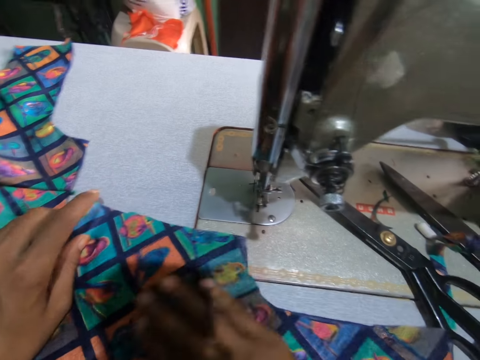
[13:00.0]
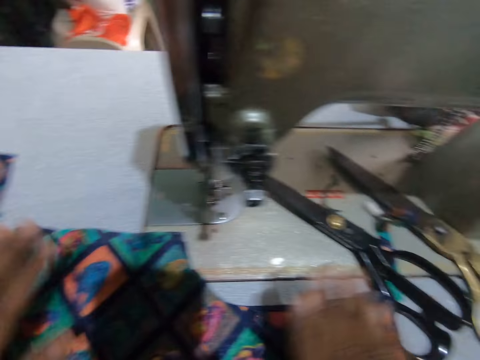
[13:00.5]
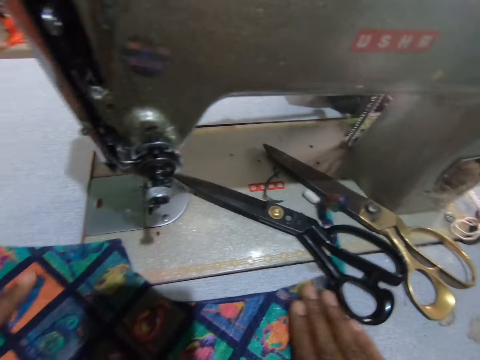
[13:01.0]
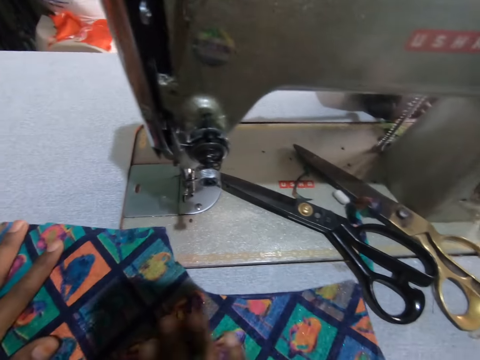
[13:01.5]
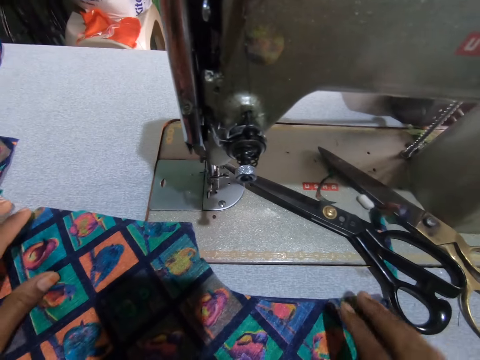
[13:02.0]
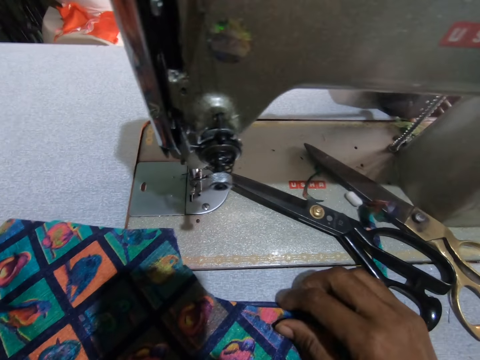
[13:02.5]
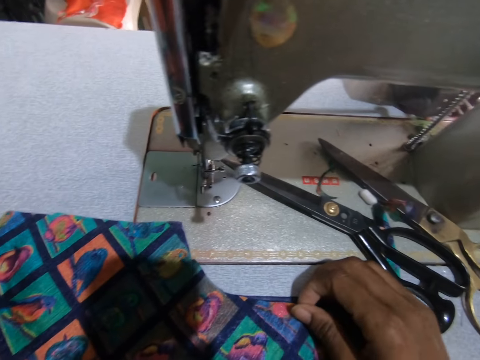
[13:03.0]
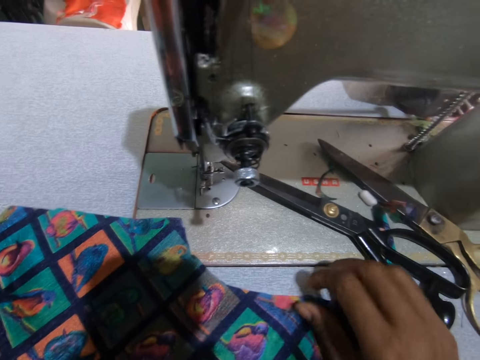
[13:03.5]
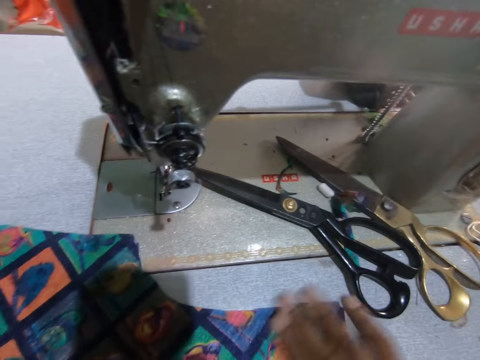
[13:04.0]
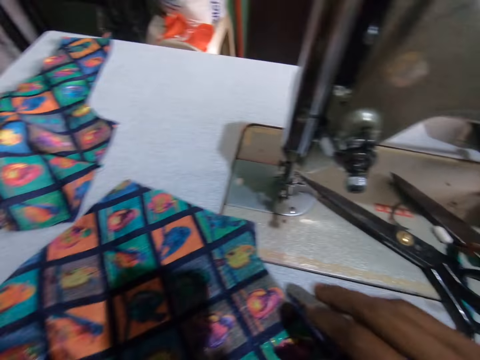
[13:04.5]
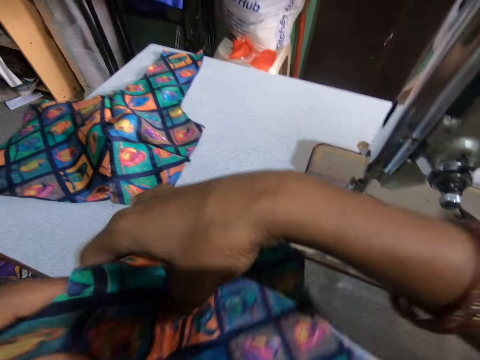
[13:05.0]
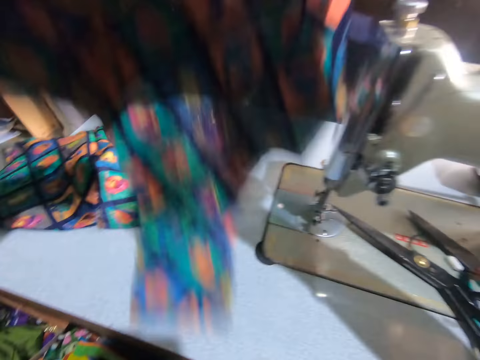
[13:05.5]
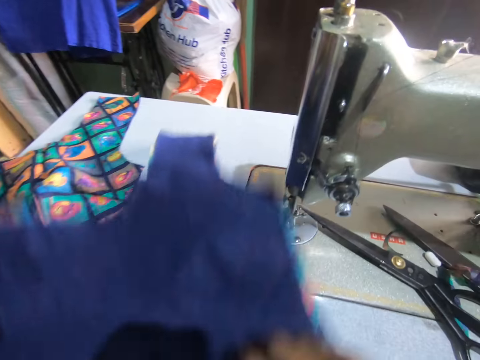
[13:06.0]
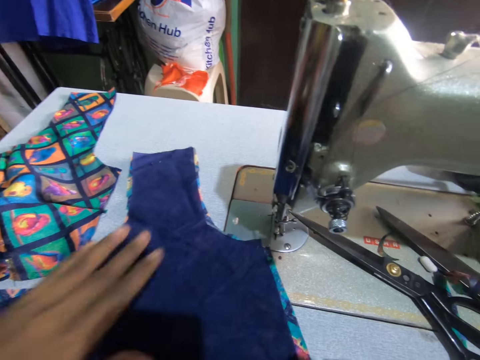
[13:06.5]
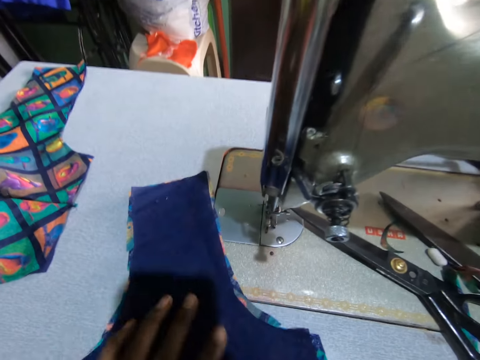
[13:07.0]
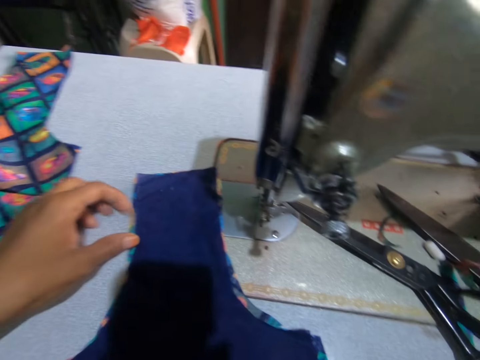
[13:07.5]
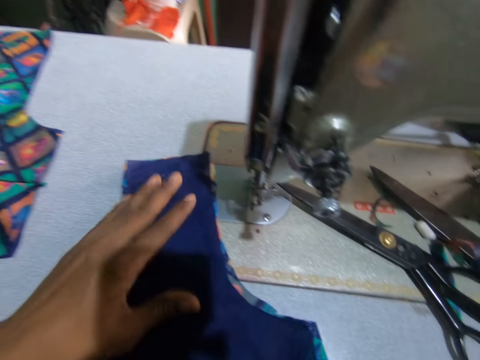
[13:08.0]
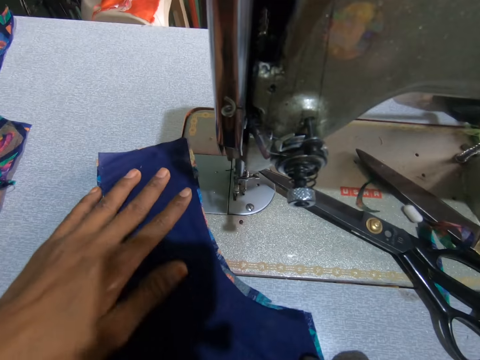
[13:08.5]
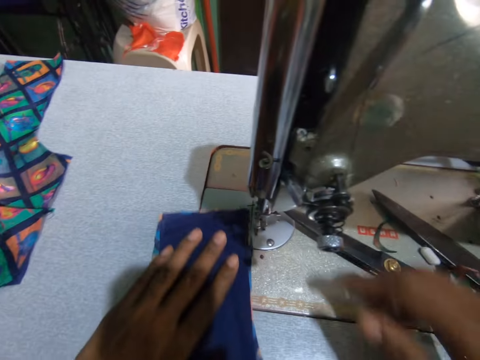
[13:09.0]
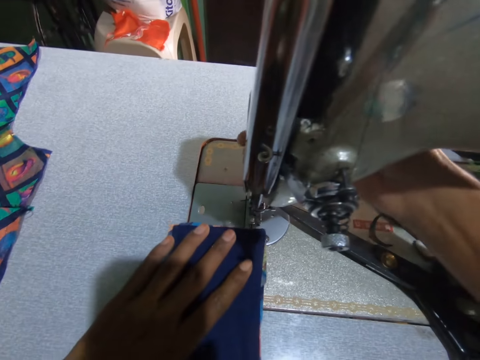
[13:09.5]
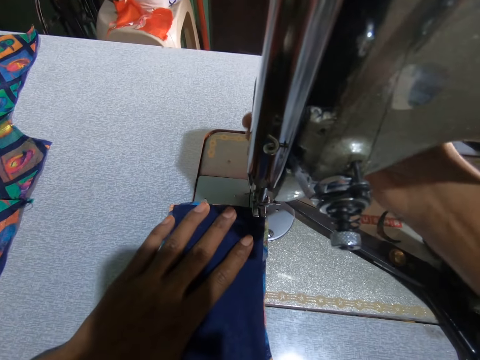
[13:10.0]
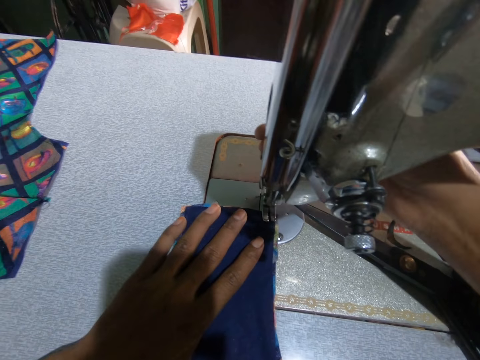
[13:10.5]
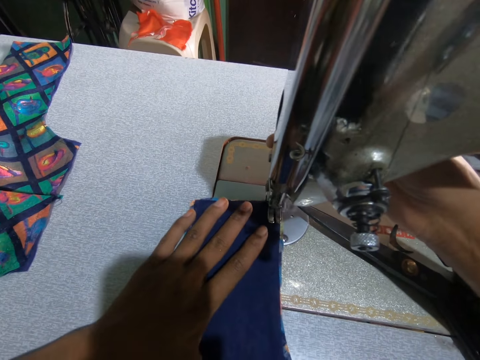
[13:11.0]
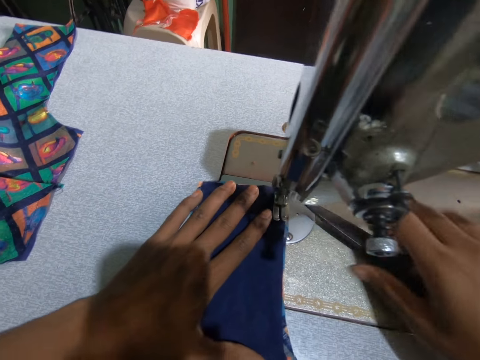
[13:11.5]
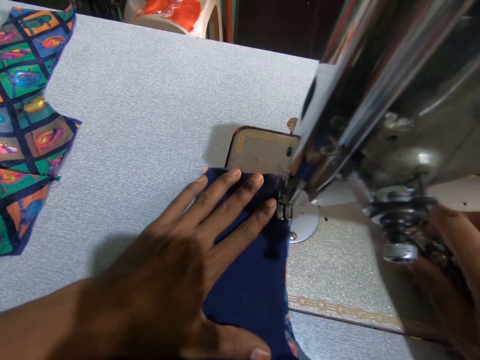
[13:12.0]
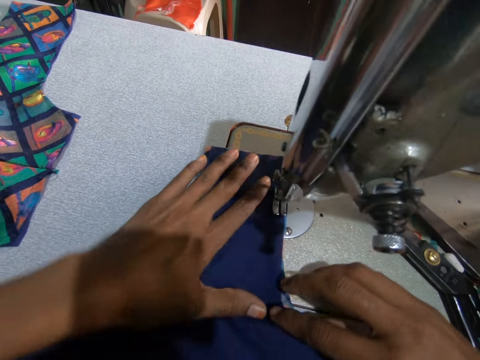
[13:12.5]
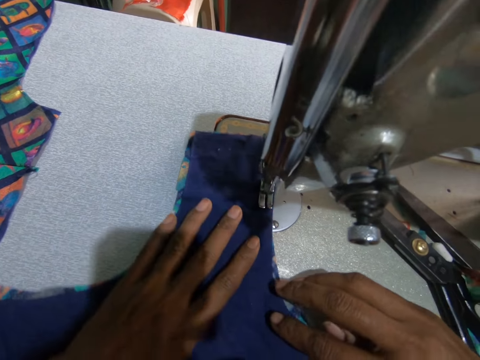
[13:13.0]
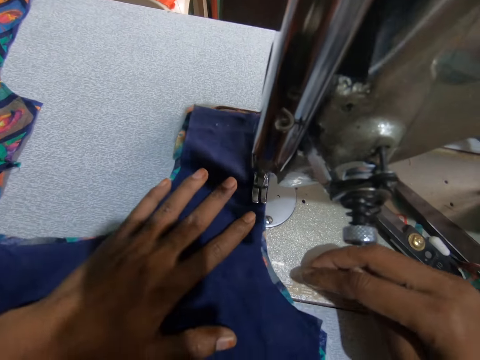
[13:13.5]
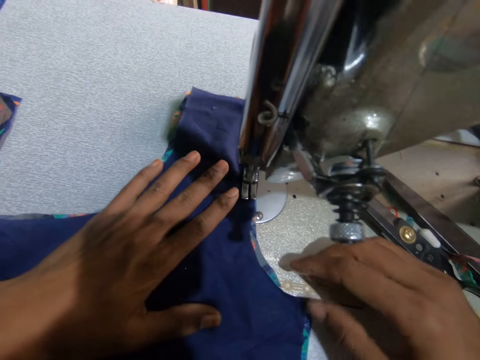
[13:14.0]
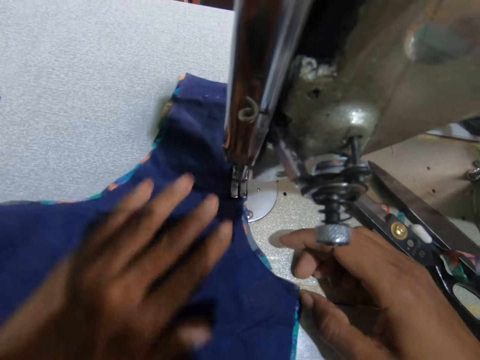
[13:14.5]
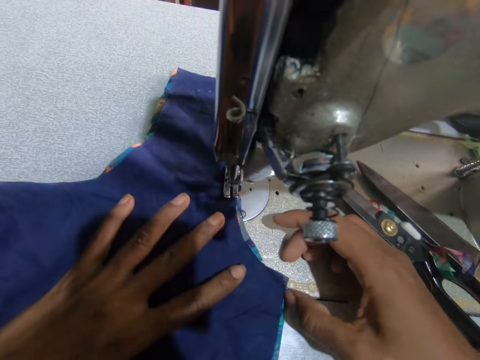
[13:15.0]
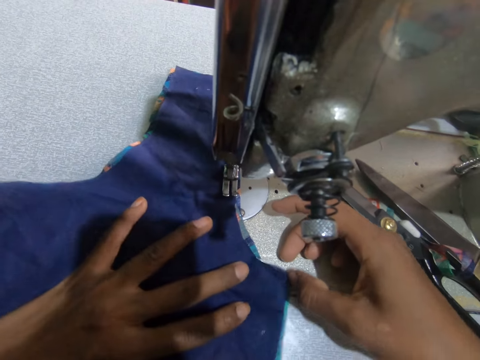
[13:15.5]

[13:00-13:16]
The camera wearer stretches the fabric. They arrange the material with lining. They turn the fabric on the table, move the fabric to the needle and position the needle on the fabric. They sew the lining and material together. They move the scissors aside.

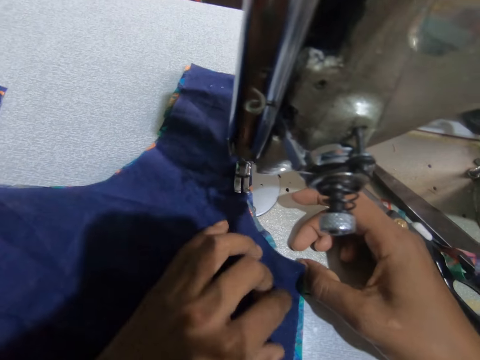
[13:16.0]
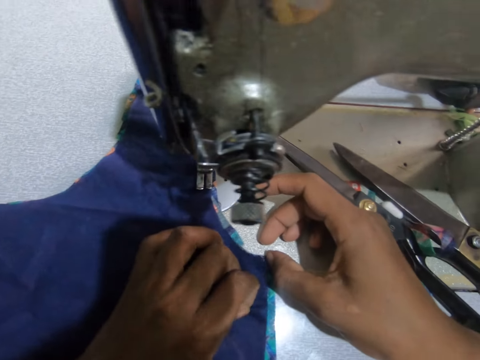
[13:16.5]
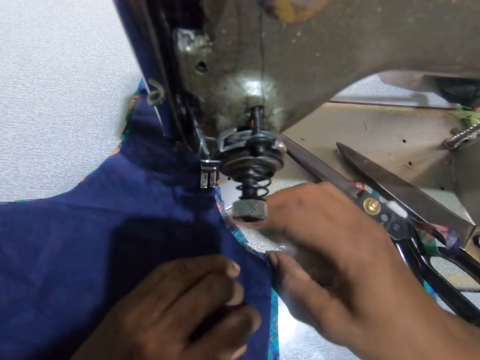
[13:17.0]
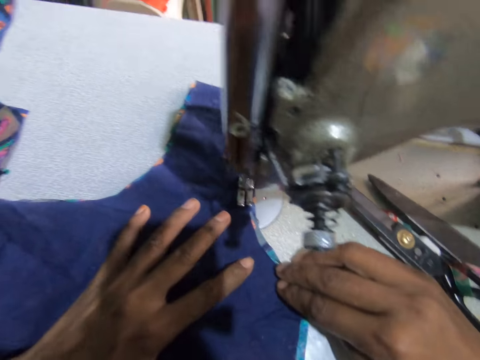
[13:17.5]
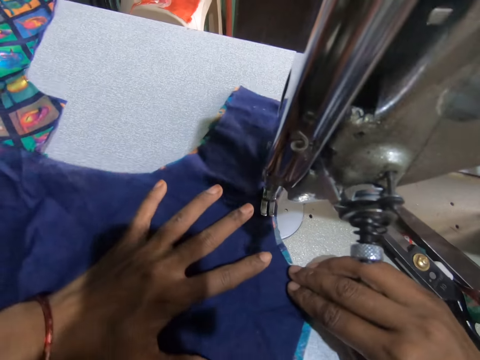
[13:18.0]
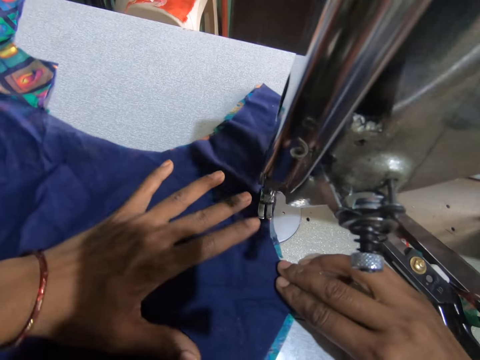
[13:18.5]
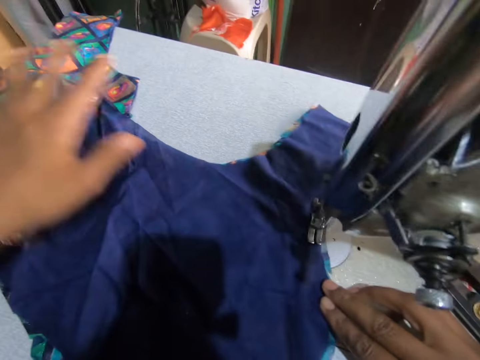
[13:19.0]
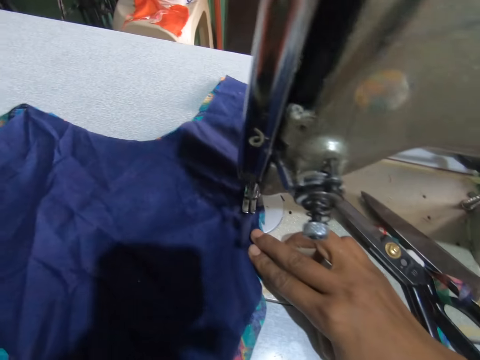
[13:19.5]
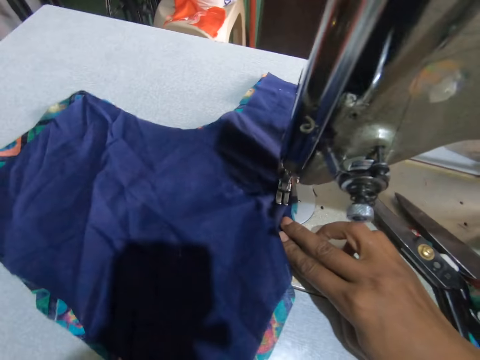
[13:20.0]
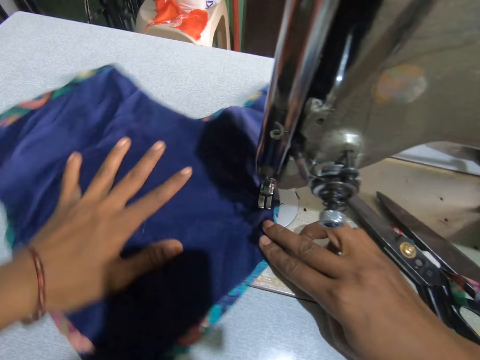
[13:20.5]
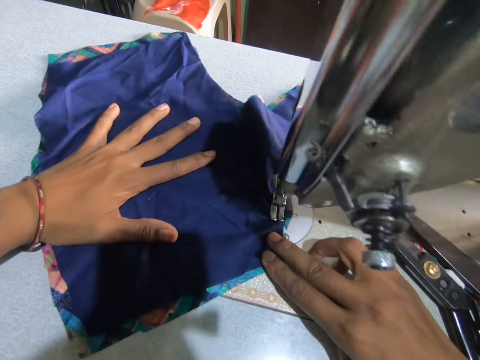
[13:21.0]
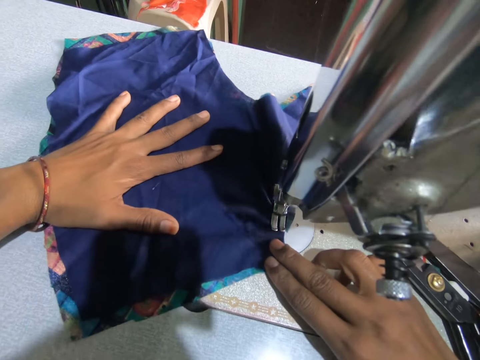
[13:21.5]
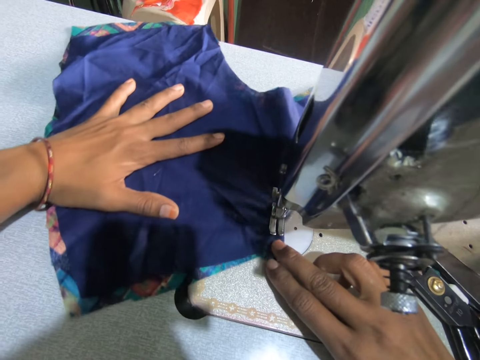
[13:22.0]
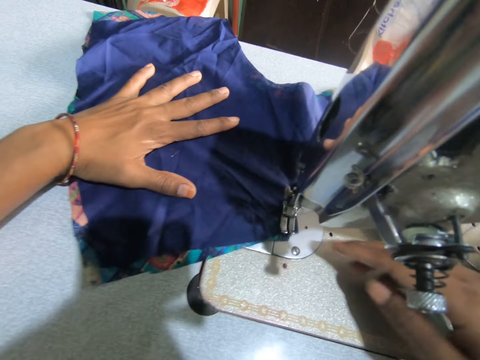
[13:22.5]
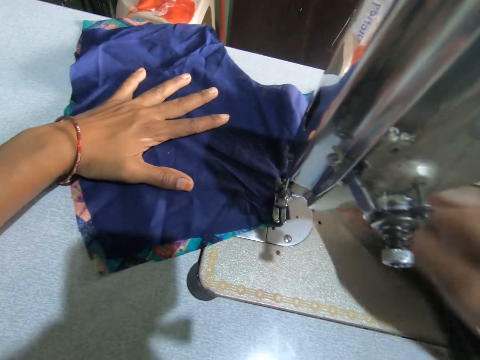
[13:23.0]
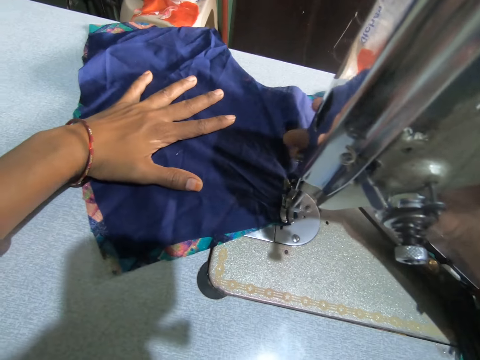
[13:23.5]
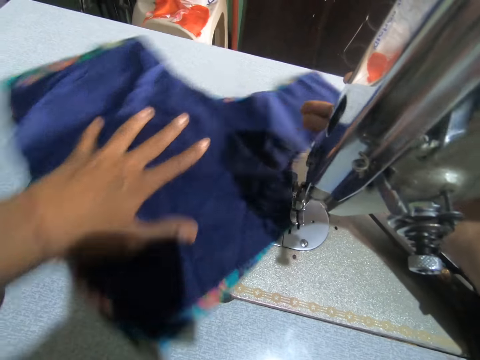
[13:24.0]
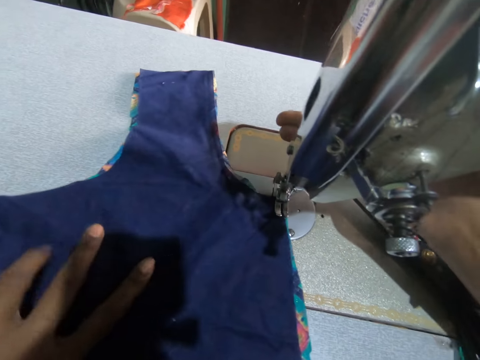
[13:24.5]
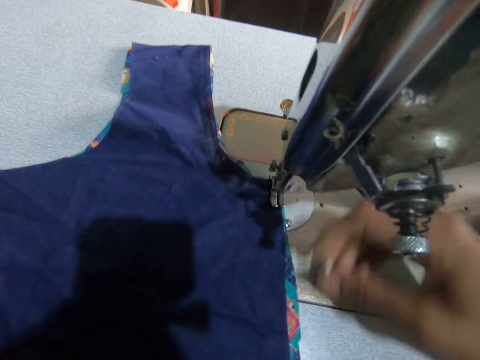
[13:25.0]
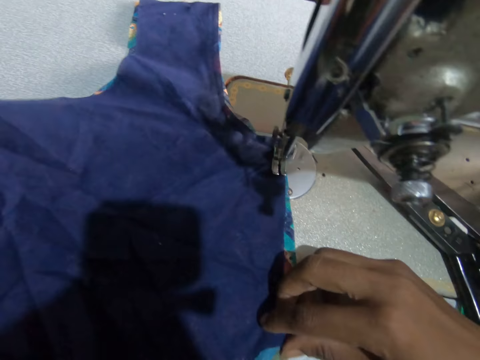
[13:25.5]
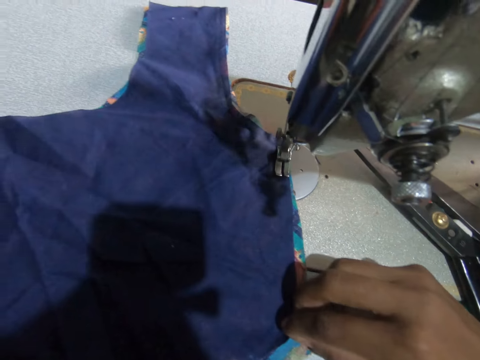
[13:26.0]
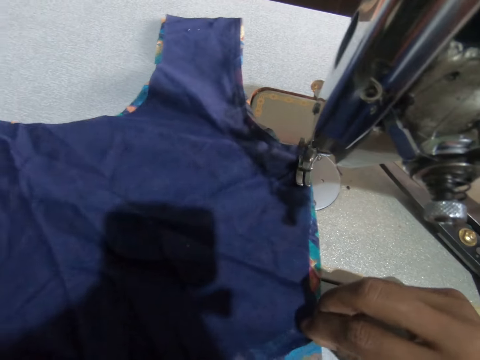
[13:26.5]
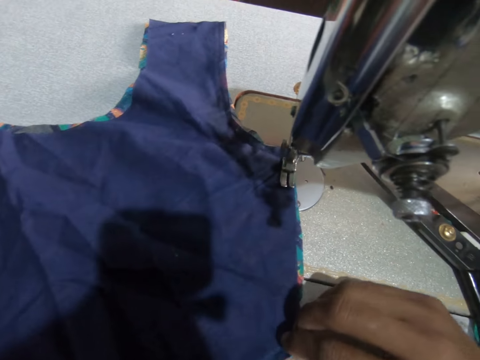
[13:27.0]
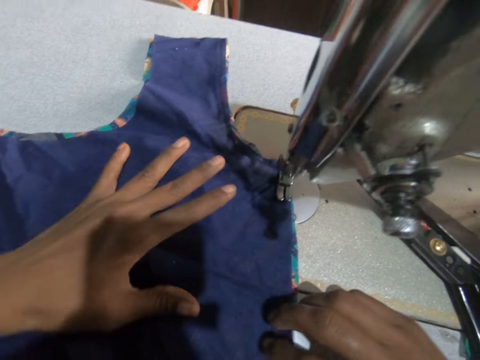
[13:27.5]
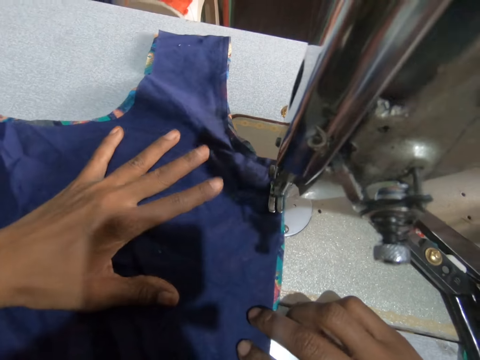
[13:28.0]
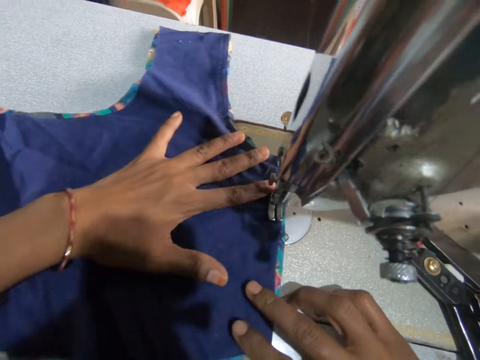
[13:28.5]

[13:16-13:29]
The camera wearer turns the material. They position the needle. They continue to sew the material. They stretch the fabric.
